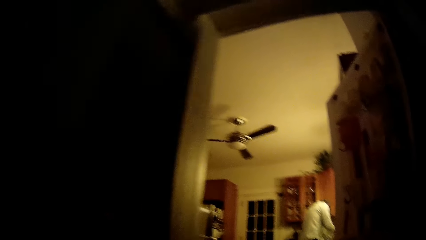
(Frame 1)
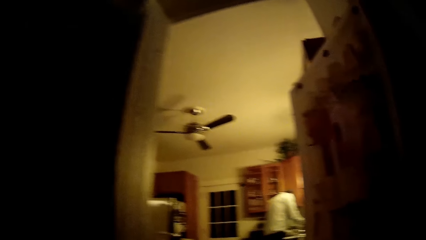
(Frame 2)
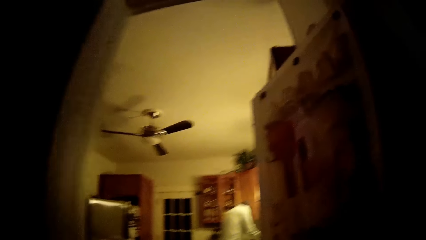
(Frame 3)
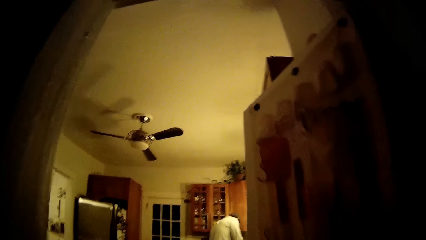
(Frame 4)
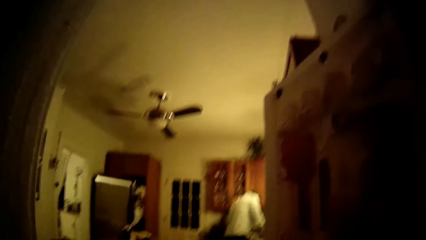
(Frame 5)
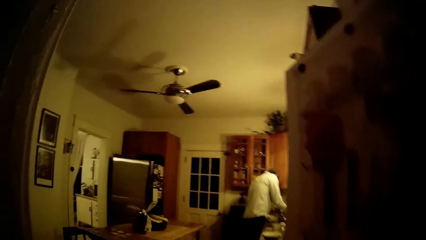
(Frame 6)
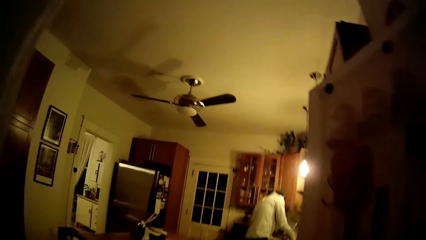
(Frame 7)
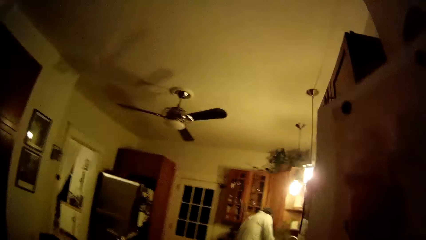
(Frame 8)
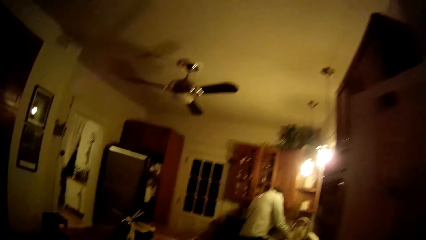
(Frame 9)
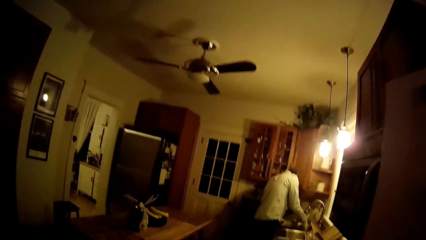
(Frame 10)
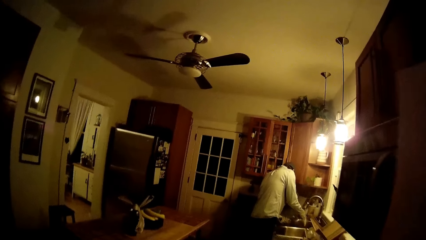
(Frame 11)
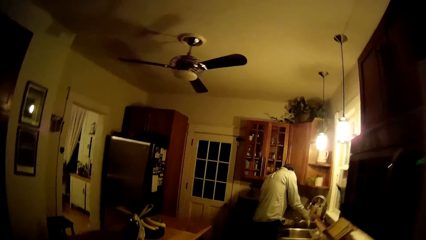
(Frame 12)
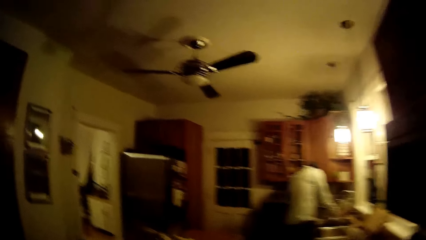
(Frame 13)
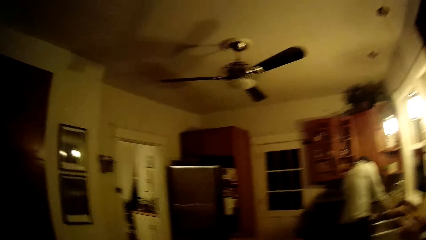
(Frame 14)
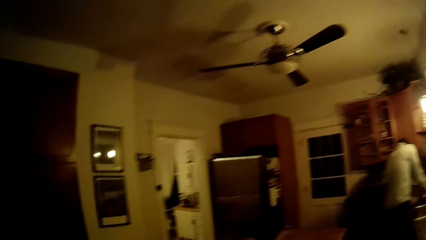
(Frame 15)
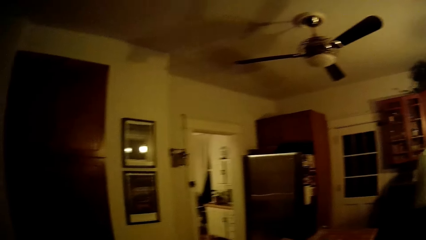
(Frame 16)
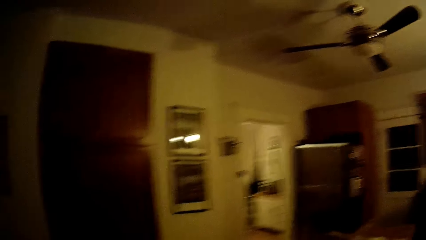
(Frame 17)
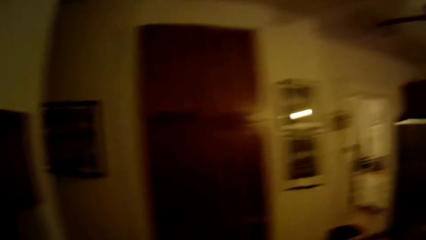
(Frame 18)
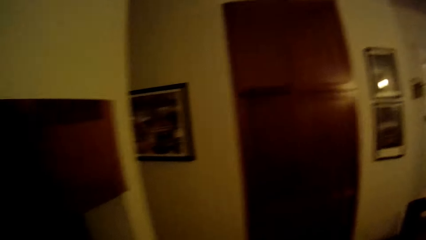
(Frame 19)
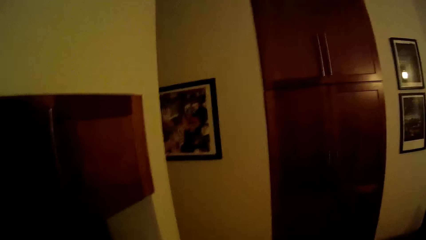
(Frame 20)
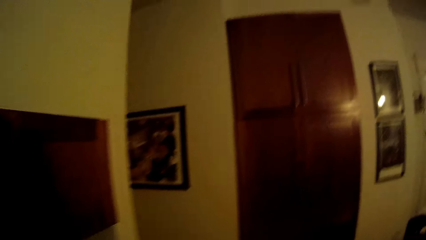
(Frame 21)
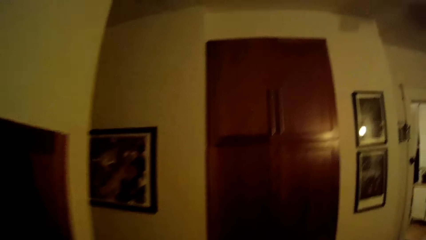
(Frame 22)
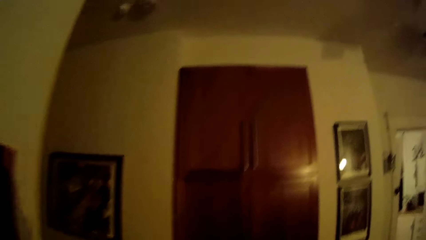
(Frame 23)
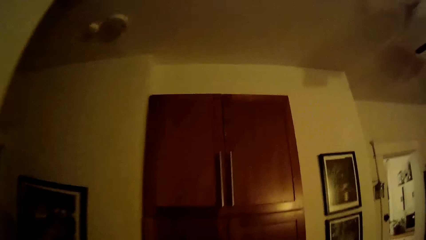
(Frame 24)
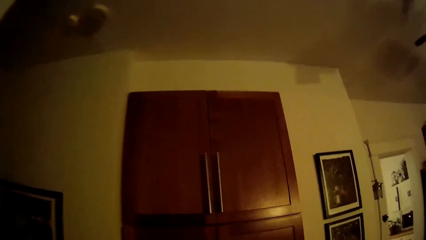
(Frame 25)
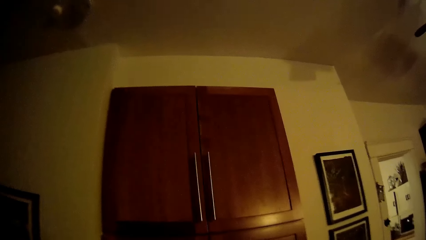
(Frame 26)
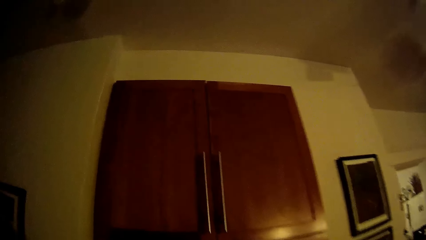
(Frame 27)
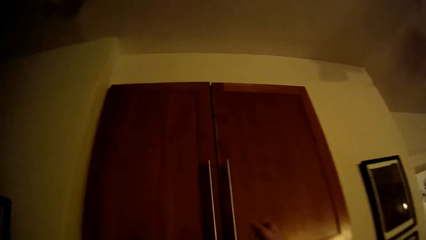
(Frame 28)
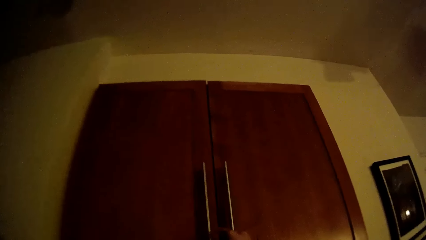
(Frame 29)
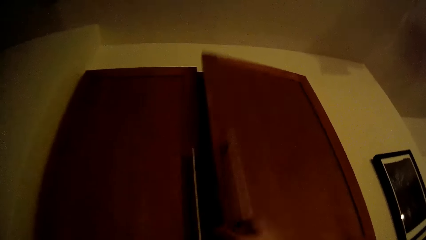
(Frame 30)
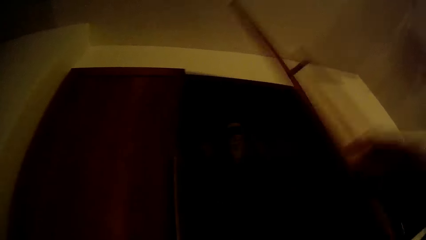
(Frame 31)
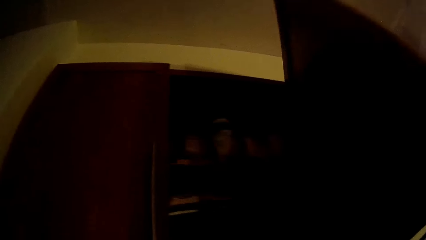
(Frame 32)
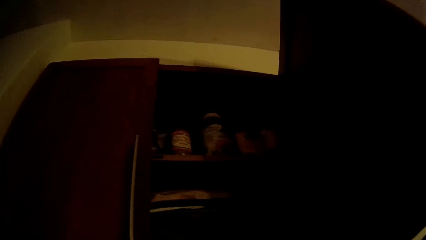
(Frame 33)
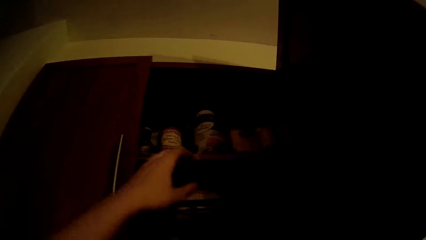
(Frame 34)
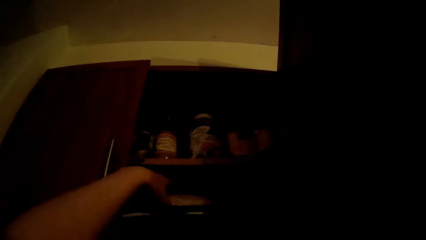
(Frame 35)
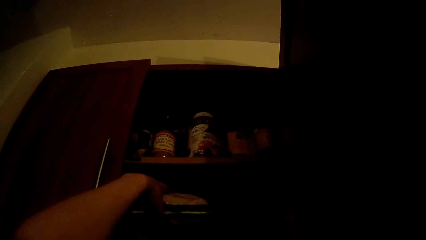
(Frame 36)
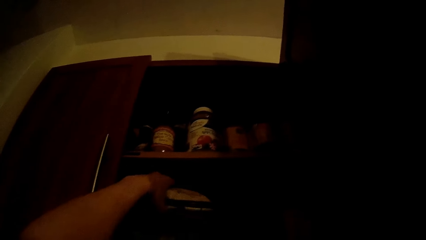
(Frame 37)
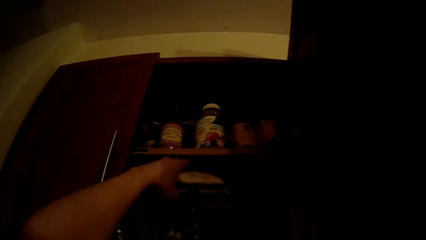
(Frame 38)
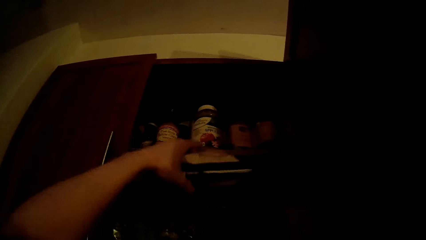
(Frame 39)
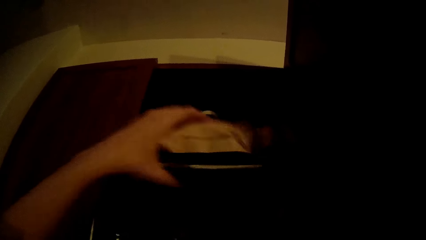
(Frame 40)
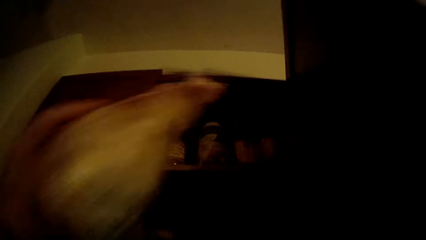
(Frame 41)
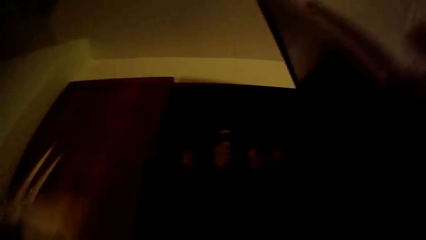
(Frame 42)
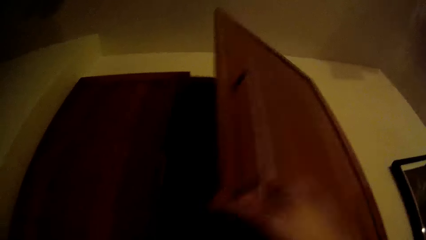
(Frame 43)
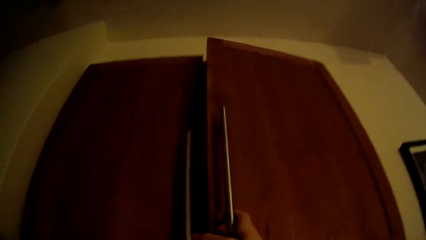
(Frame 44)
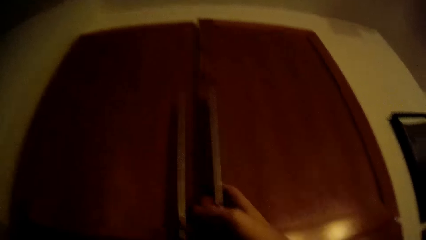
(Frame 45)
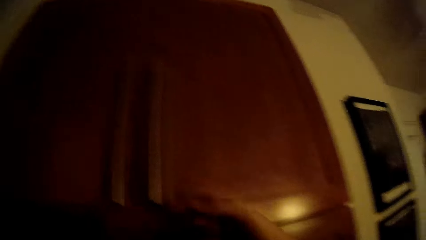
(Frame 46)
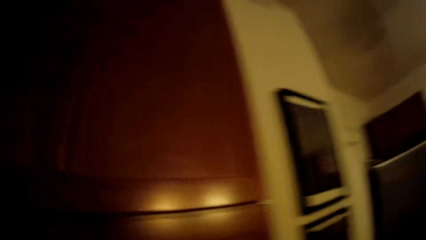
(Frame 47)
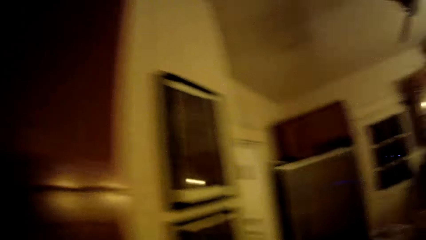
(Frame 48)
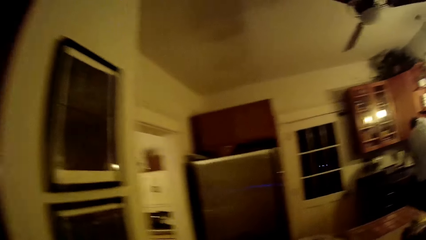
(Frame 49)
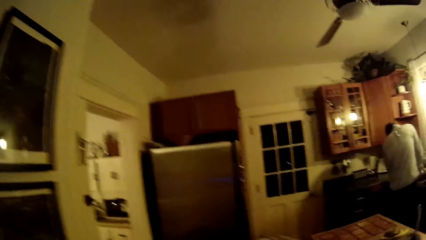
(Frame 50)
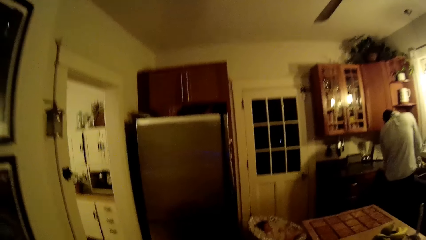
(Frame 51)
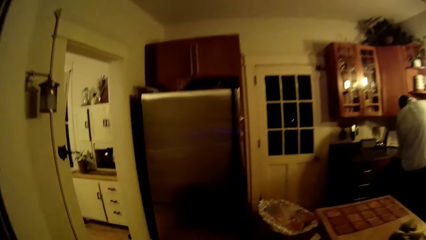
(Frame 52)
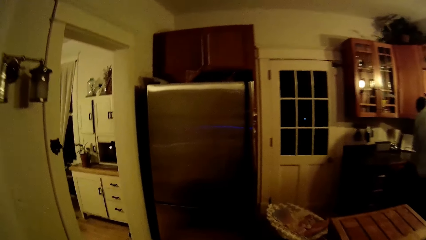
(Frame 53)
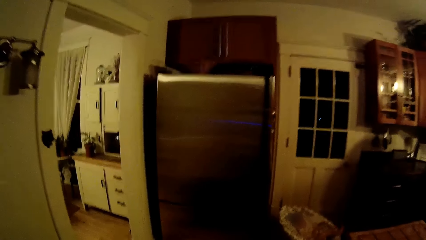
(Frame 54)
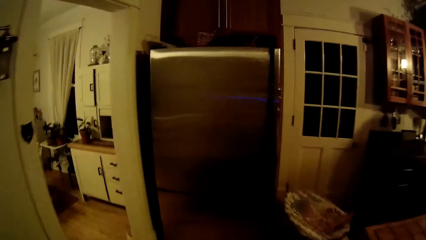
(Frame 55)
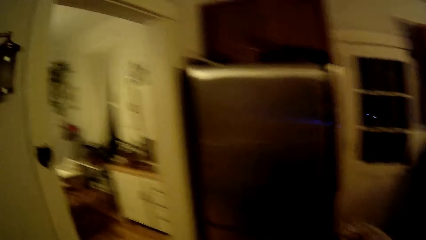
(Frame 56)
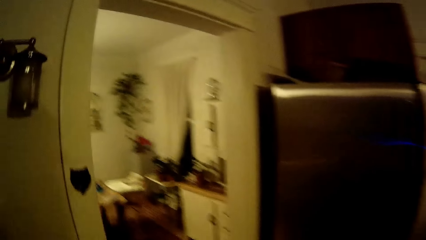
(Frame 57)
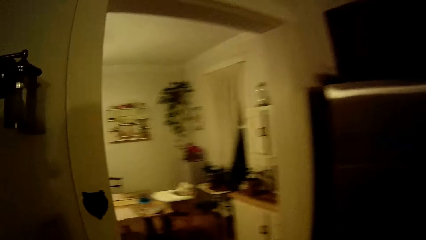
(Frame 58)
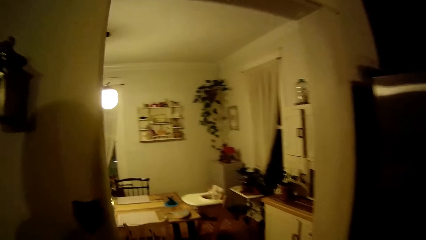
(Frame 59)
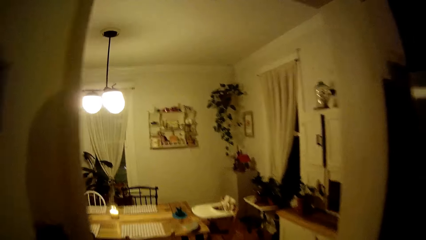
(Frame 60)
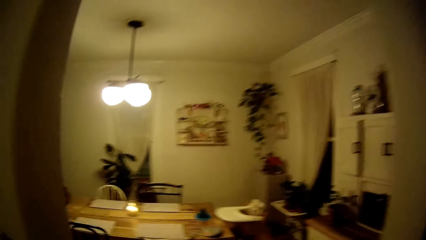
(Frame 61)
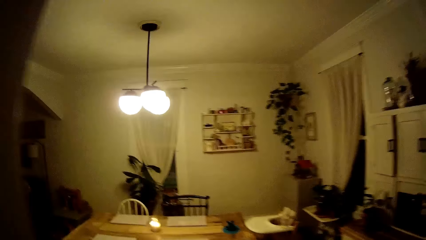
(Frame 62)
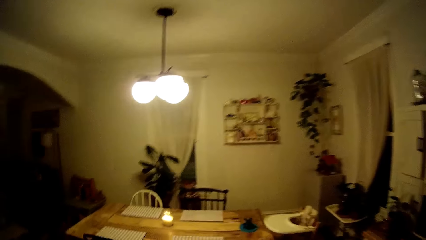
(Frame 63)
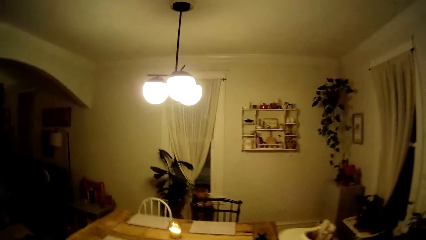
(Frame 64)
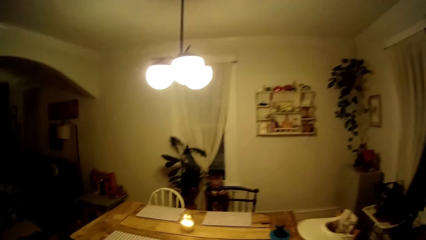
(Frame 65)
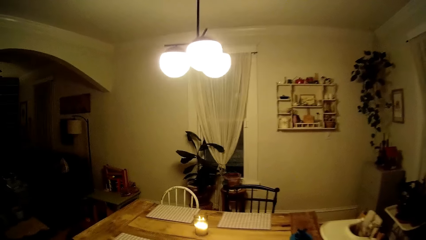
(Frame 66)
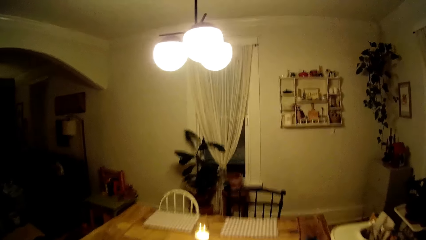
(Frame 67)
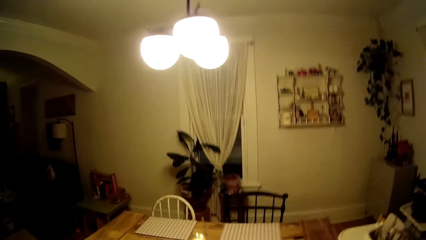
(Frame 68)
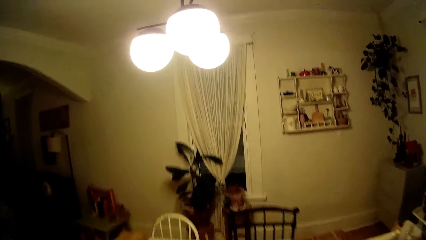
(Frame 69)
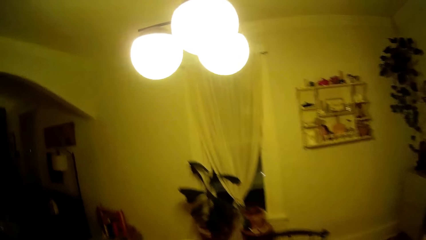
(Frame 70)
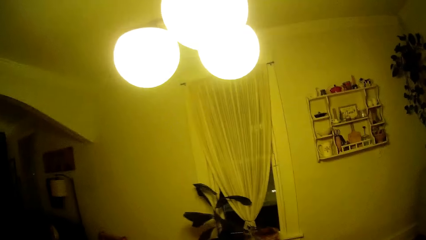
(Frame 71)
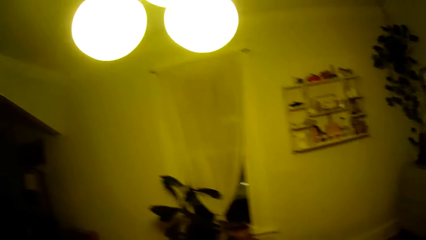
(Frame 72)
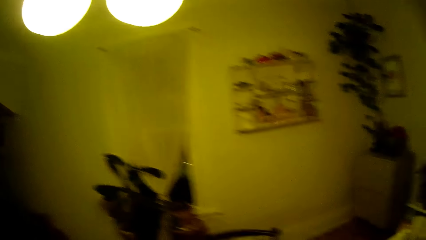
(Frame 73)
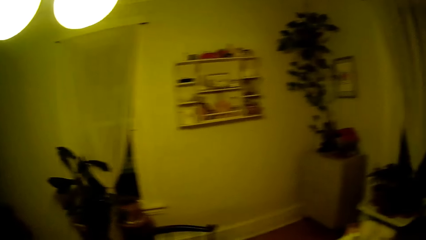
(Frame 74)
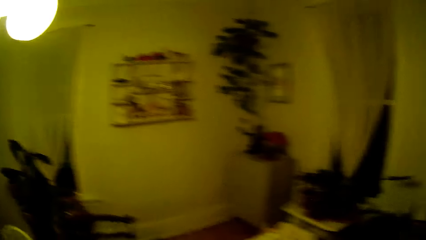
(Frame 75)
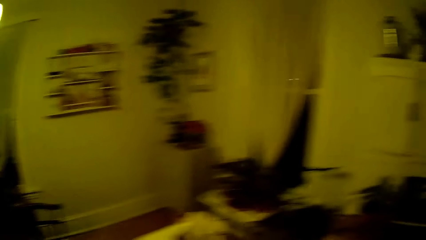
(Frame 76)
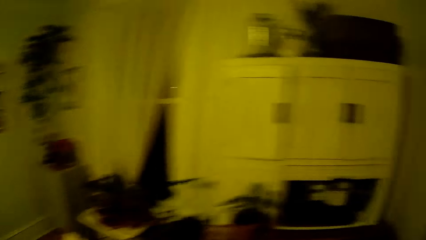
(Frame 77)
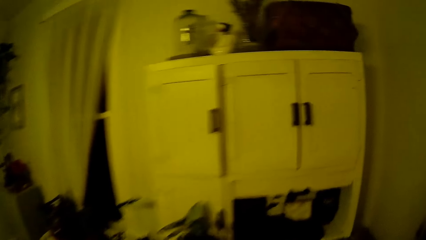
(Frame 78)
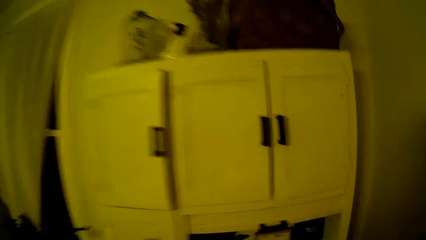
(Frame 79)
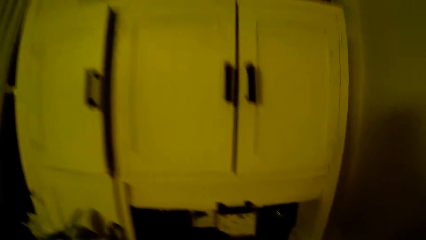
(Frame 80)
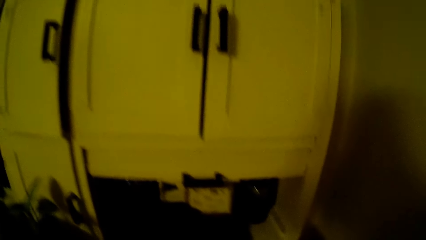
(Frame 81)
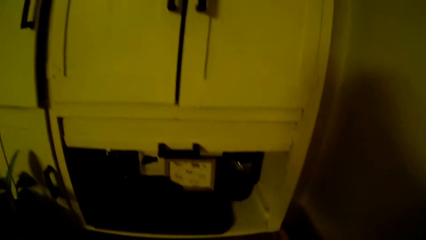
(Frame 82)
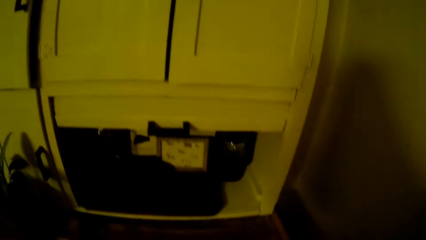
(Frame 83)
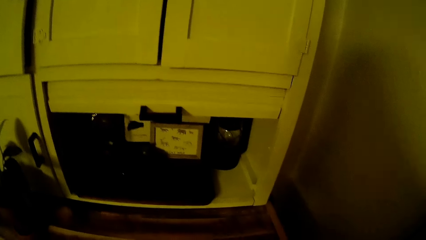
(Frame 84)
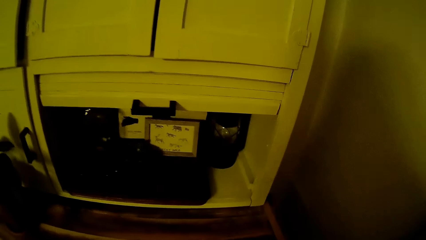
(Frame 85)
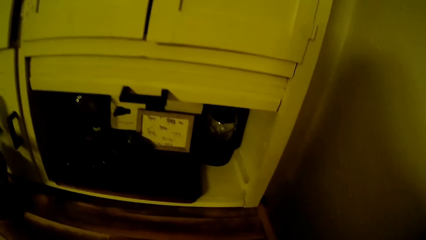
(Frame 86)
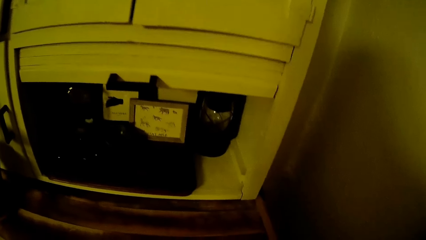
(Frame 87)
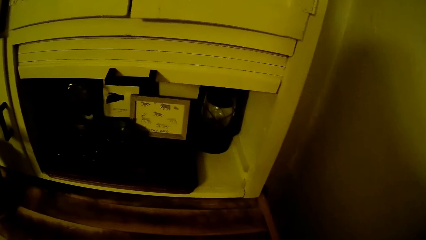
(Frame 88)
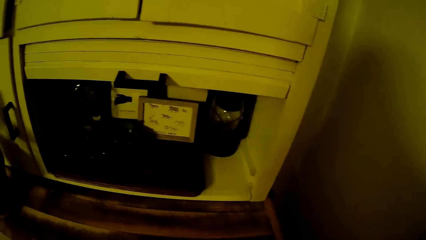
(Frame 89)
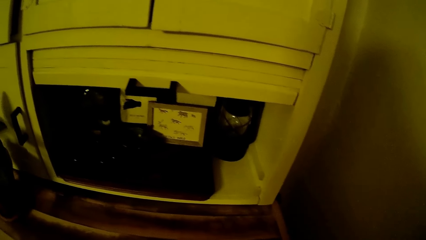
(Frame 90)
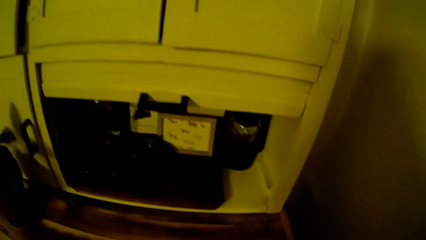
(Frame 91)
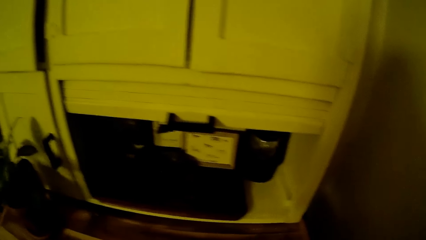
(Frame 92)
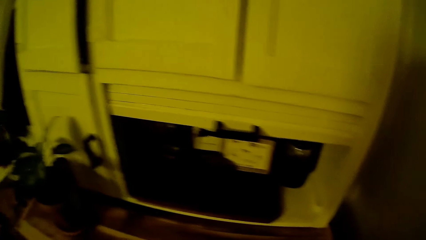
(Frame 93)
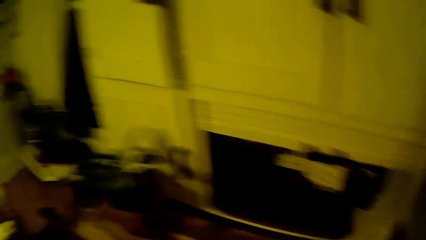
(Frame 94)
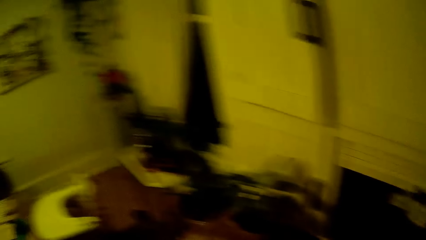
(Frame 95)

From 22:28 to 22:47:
The camera wearer does something. She steps forward. She opens an upper cabinet with her right hand. She picks up a food packet from the upper cabinet with her left hand. She closes the upper cabinet with her right hand. She walks to the dining room. She walks into the dining room.
